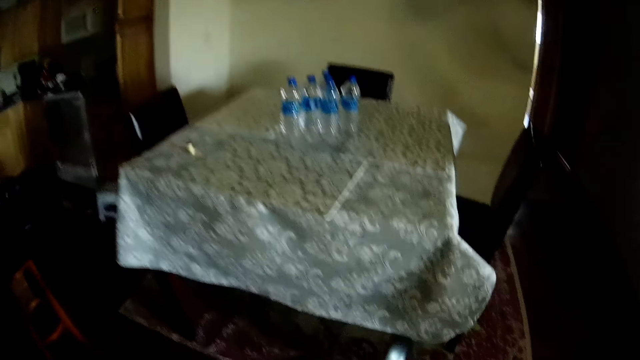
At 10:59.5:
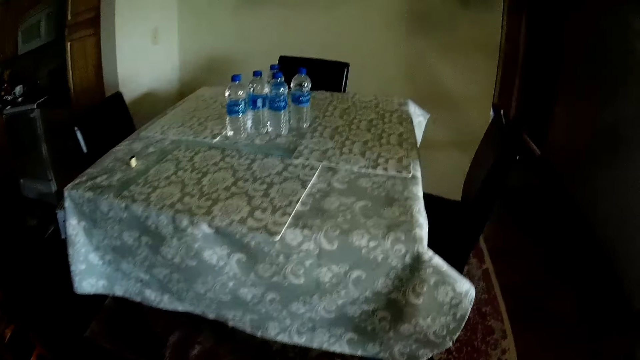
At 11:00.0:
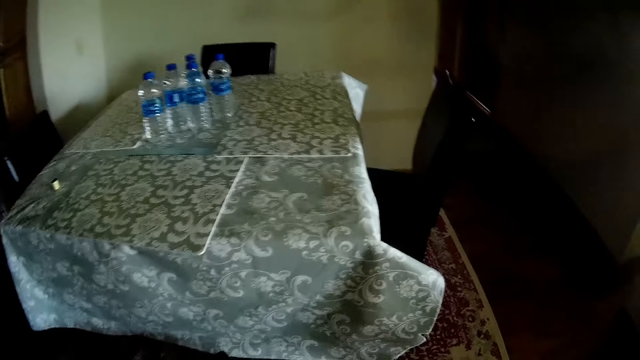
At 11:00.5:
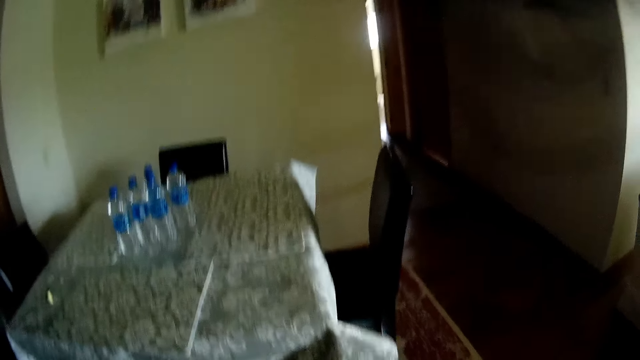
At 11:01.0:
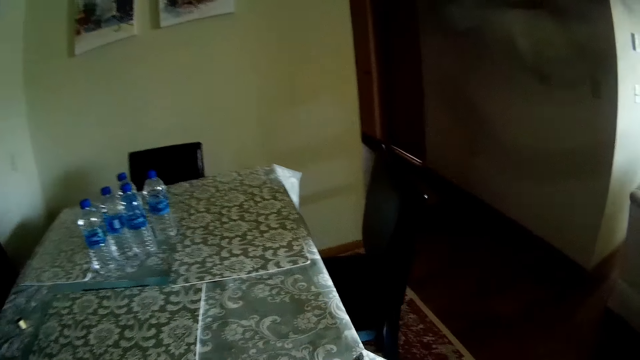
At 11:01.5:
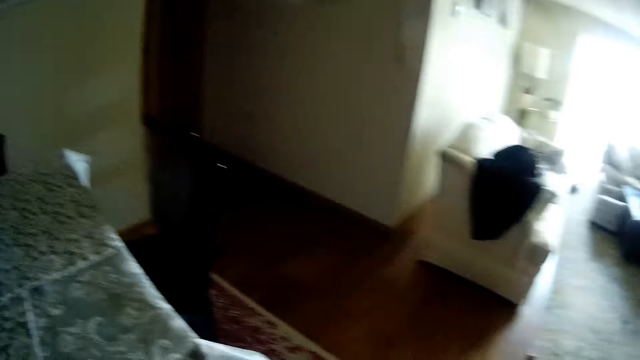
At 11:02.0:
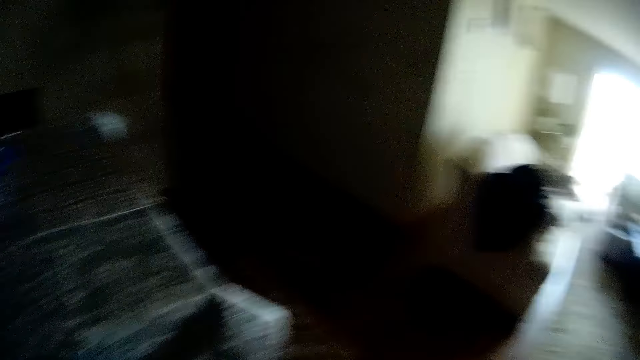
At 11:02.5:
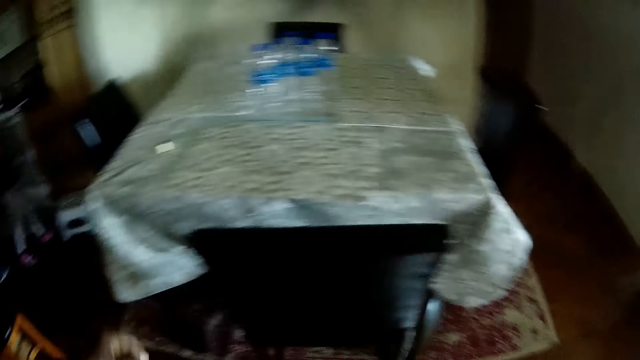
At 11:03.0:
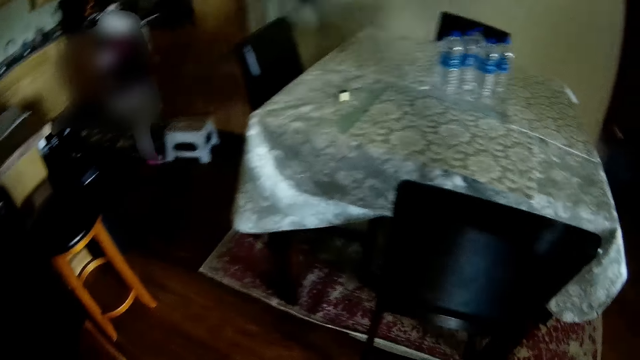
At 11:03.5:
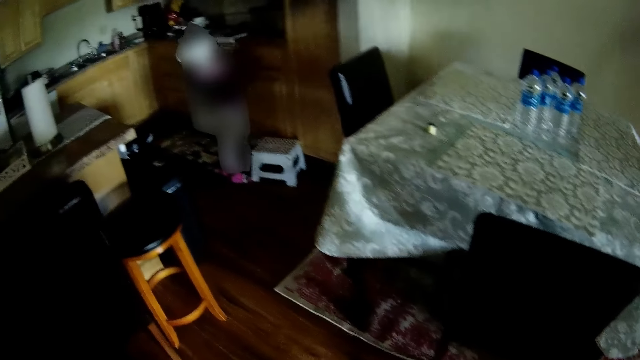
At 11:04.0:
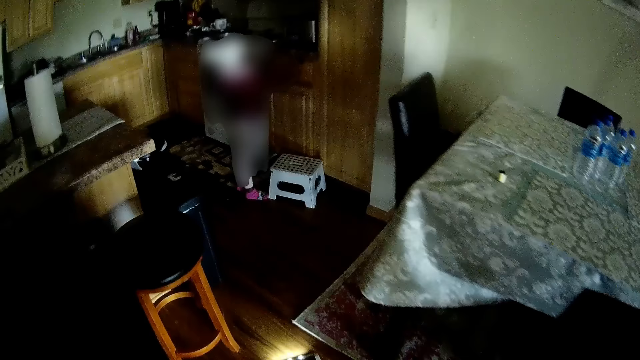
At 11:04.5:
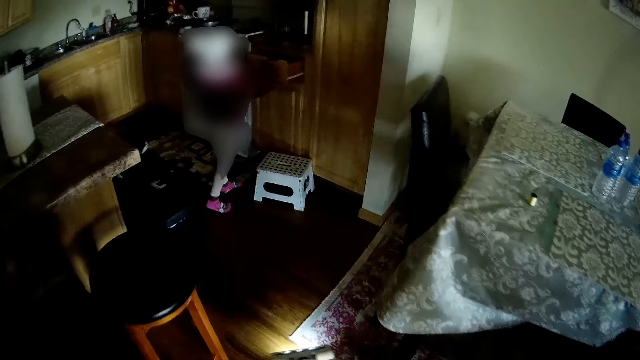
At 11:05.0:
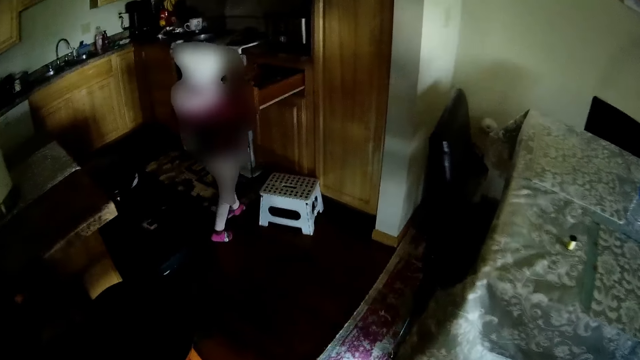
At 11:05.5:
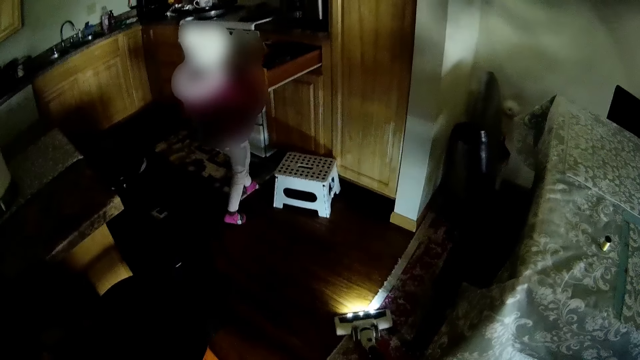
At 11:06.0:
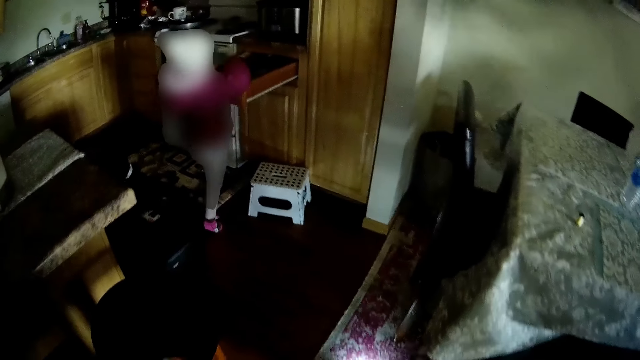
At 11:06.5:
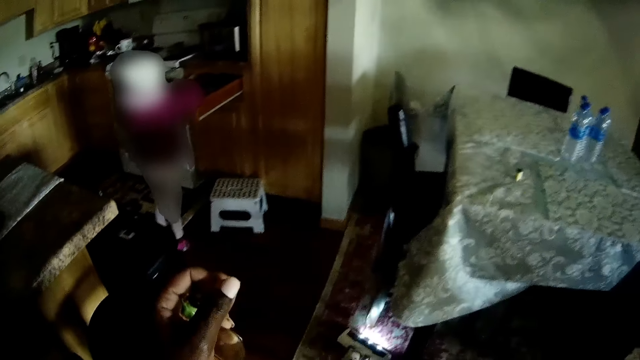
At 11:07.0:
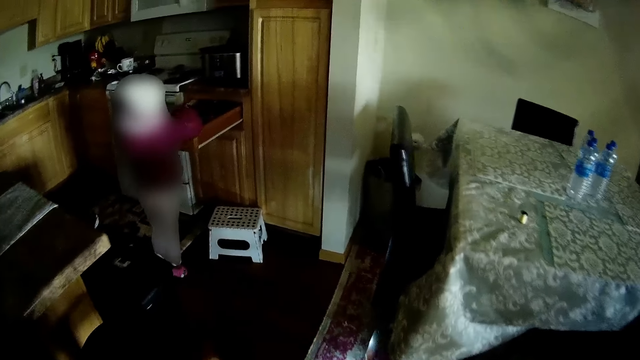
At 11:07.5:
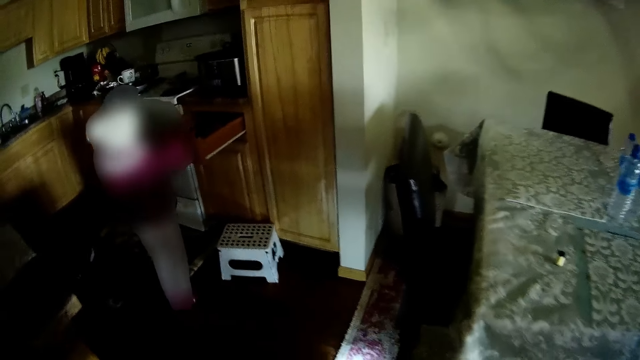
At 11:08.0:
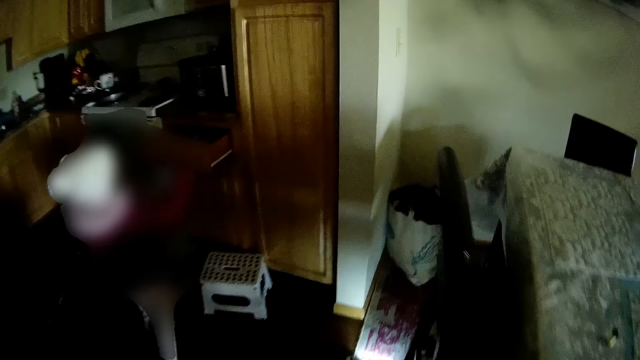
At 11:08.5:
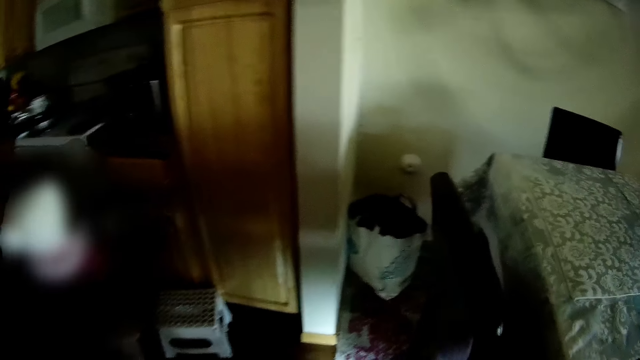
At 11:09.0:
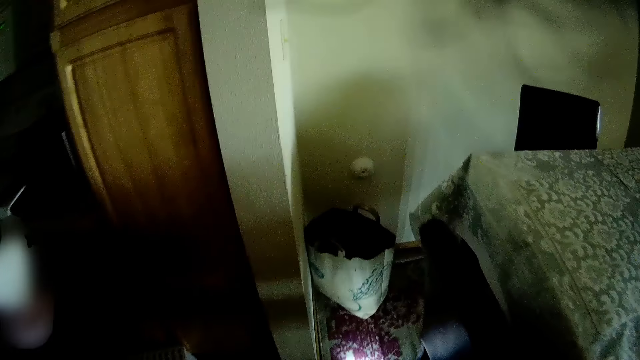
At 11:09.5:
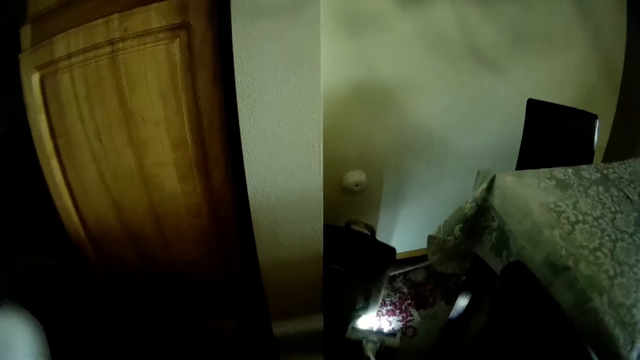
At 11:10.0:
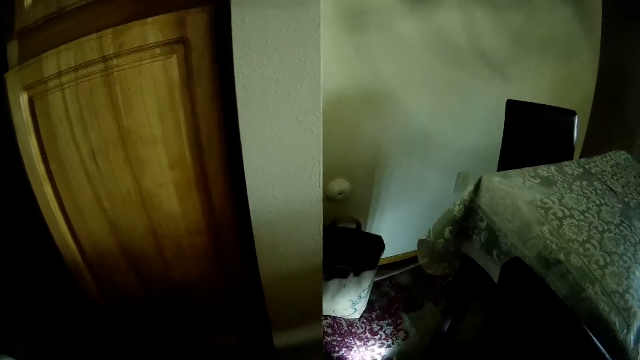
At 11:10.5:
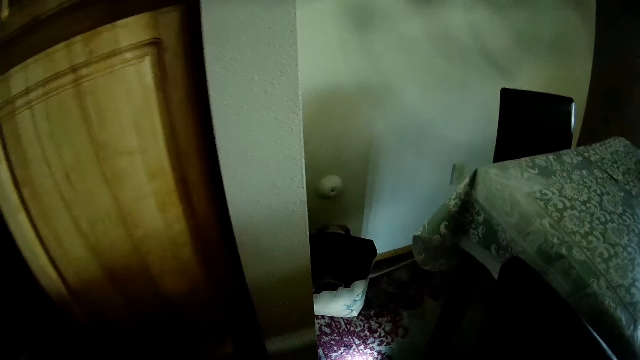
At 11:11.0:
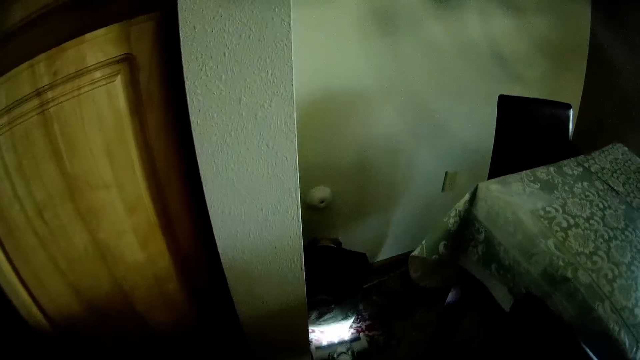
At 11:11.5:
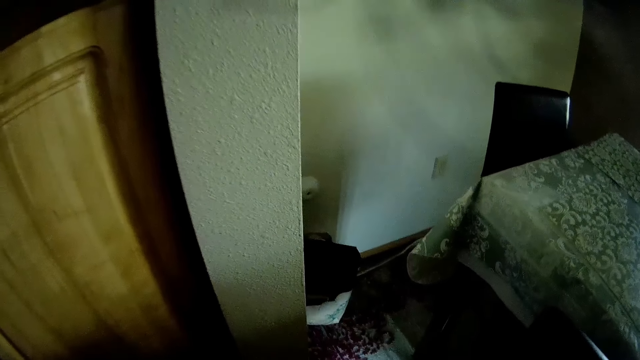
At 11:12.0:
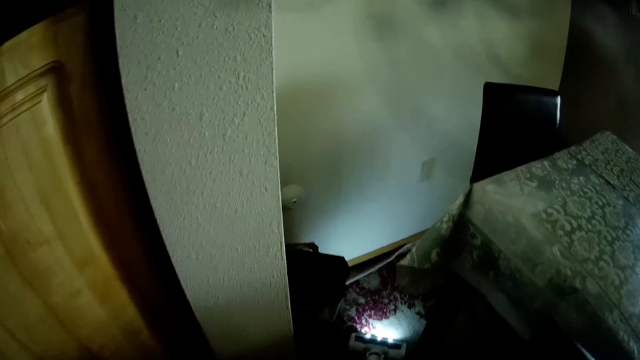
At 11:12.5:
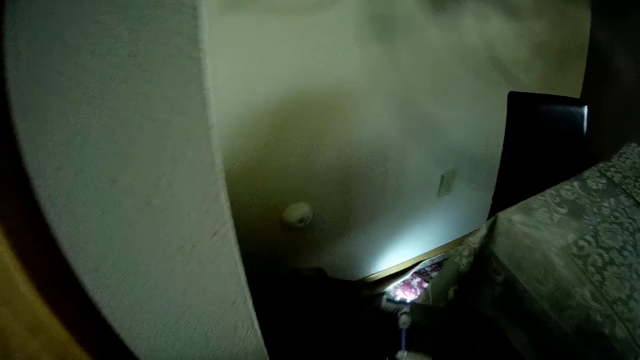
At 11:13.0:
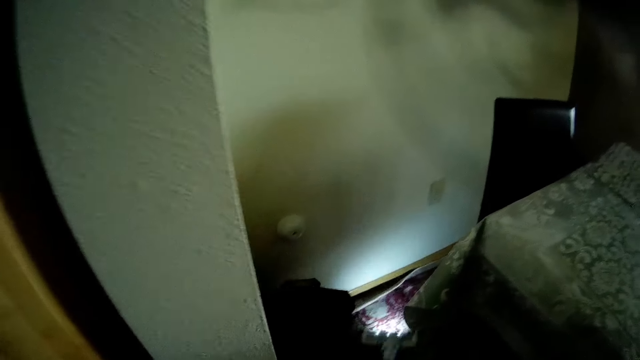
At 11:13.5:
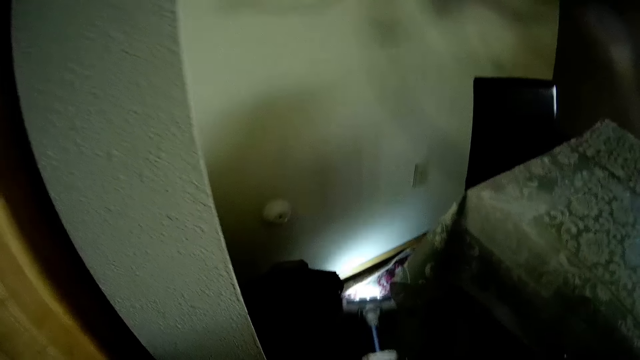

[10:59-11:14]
The camera wearer pushes a basket. They clean the floor.

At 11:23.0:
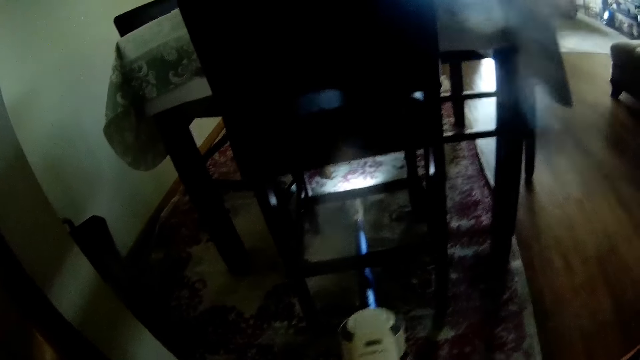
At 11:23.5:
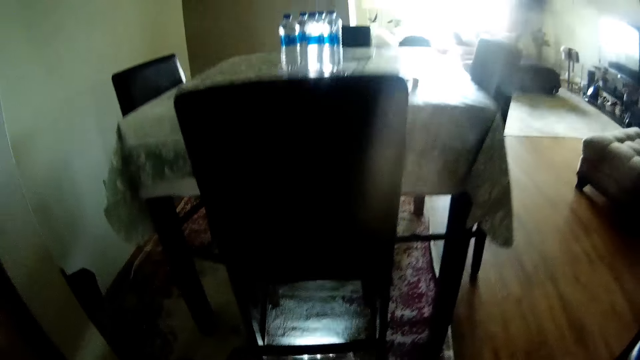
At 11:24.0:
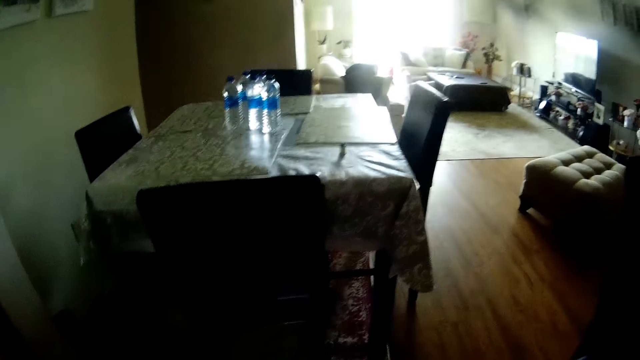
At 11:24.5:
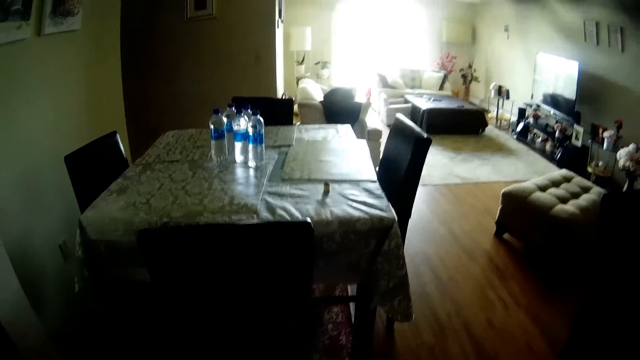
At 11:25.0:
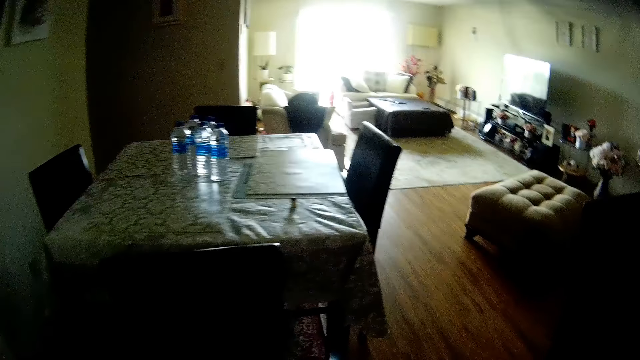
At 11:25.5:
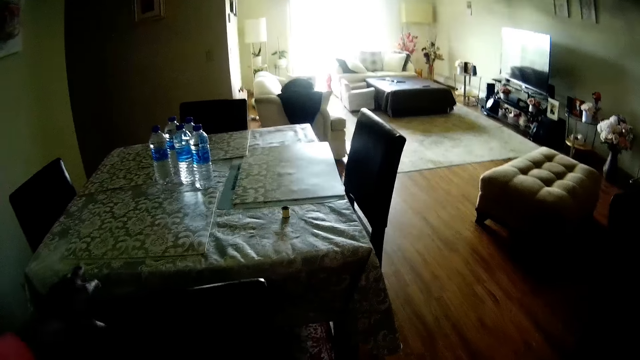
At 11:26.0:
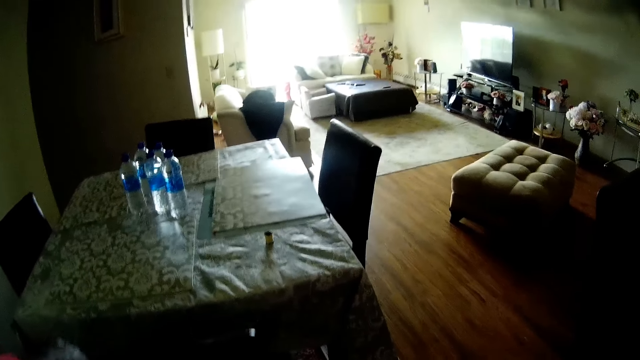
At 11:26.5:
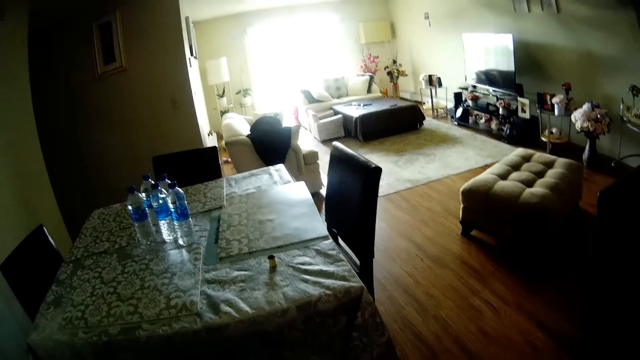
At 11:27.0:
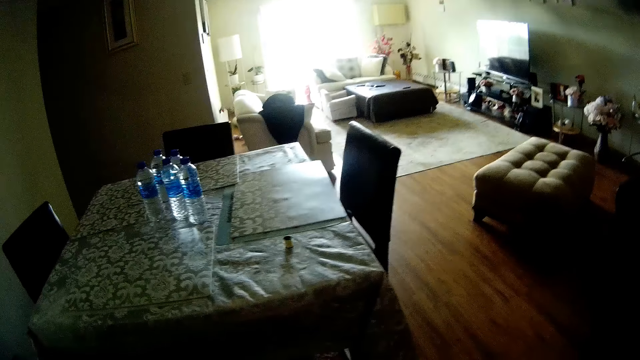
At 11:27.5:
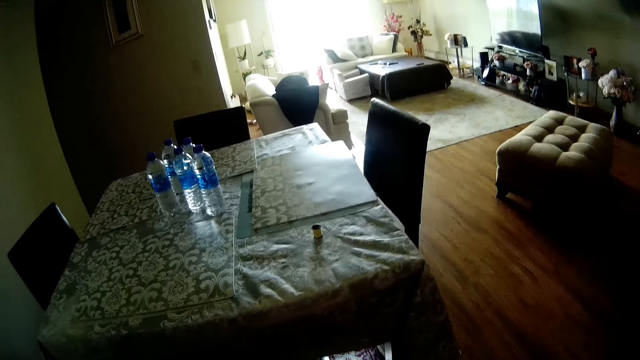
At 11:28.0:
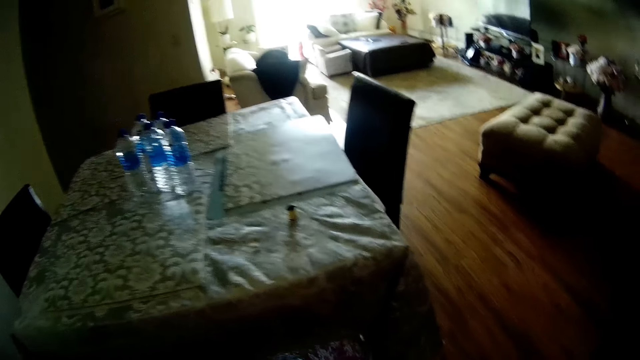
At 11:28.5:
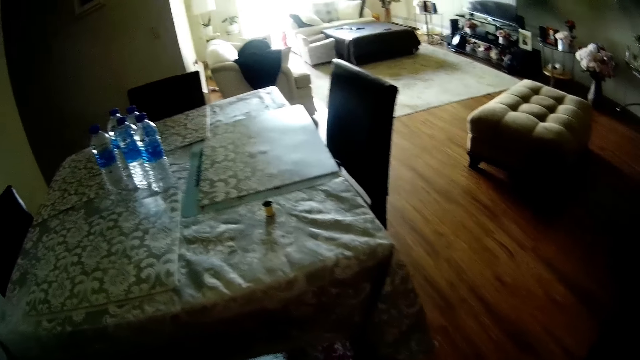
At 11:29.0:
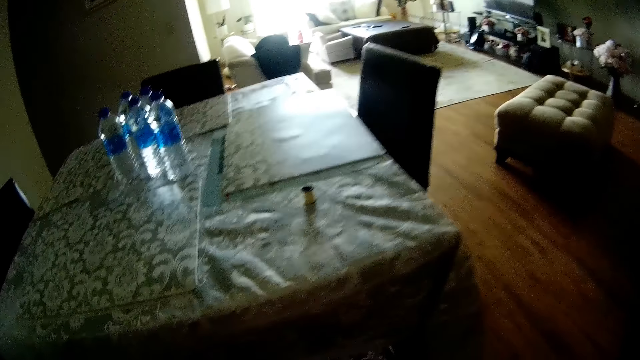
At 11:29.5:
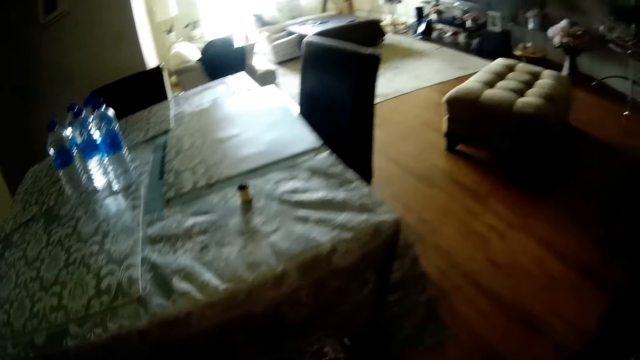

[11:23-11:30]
The camera wearer drags a chair back with her left hand. She vacuums the dining area with the vacuum cleaner in both hands.
